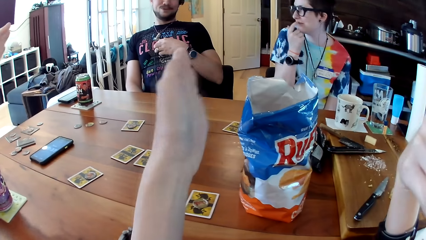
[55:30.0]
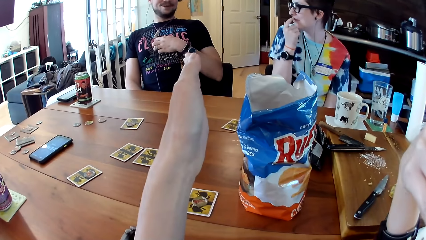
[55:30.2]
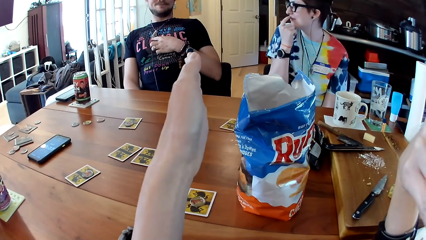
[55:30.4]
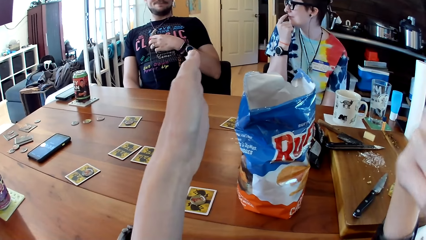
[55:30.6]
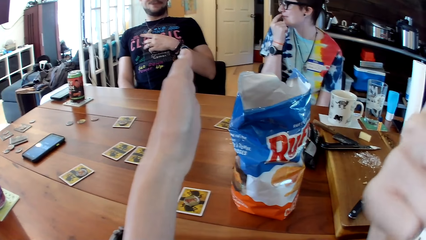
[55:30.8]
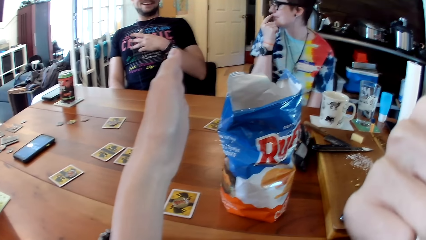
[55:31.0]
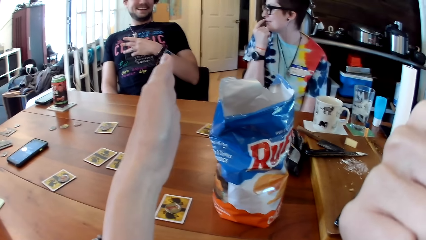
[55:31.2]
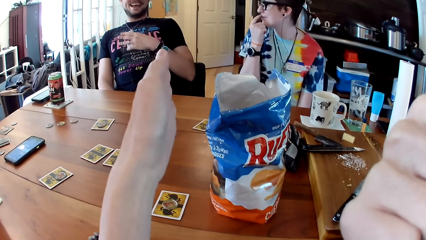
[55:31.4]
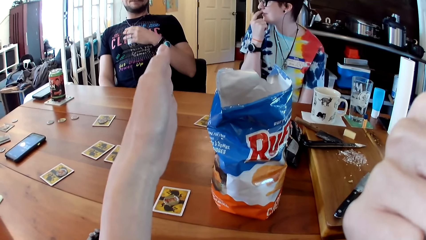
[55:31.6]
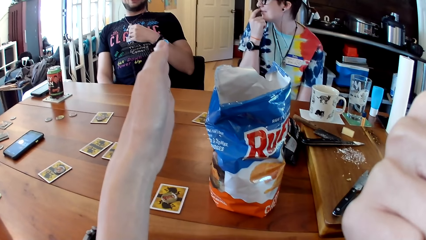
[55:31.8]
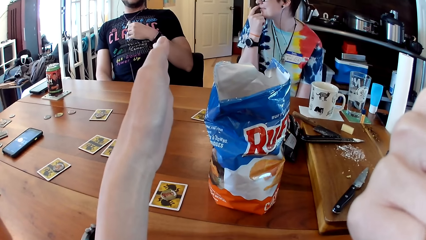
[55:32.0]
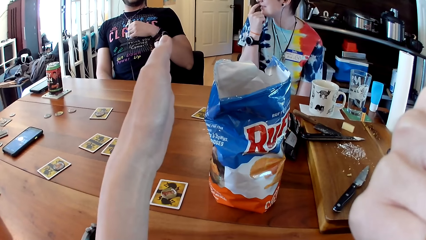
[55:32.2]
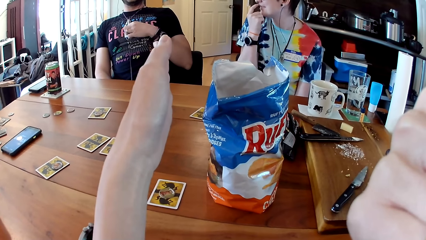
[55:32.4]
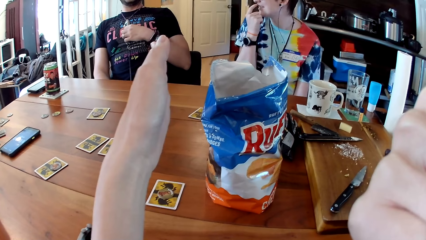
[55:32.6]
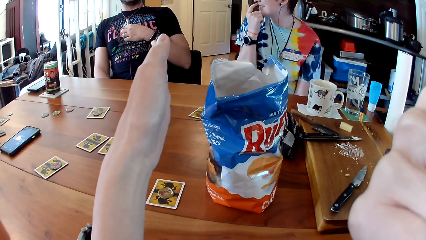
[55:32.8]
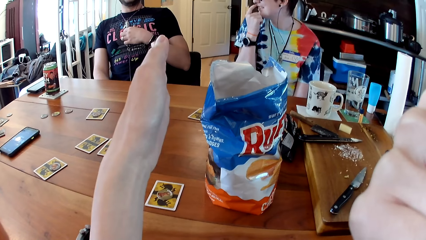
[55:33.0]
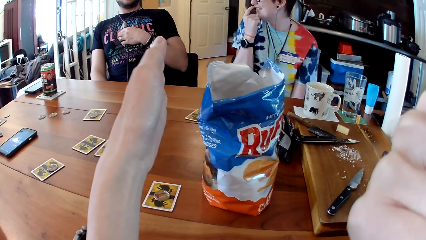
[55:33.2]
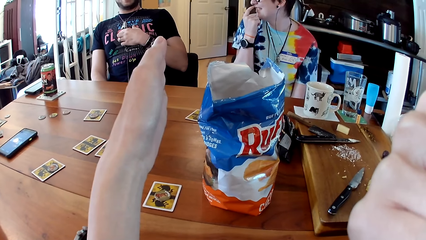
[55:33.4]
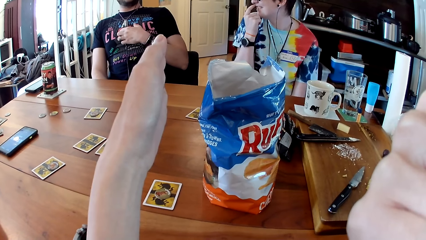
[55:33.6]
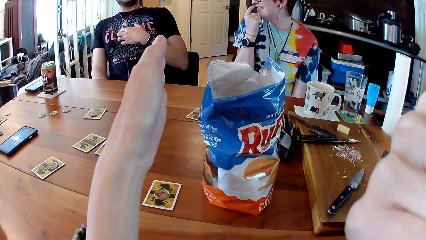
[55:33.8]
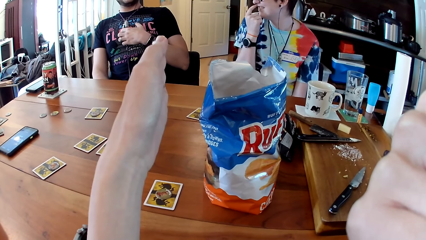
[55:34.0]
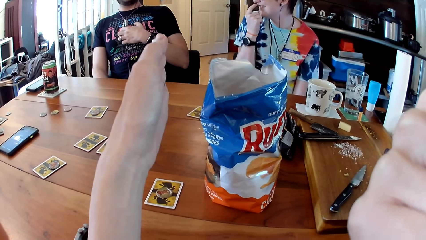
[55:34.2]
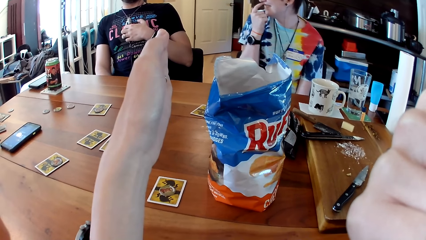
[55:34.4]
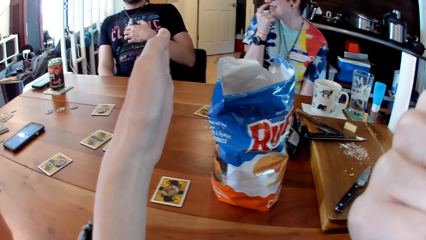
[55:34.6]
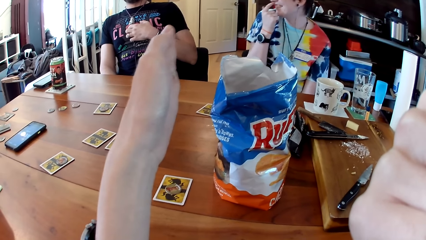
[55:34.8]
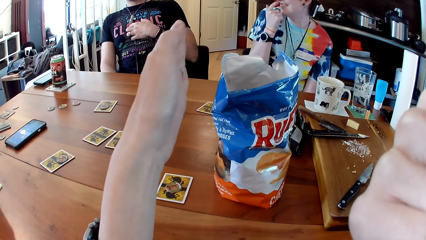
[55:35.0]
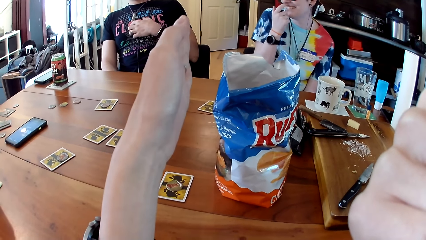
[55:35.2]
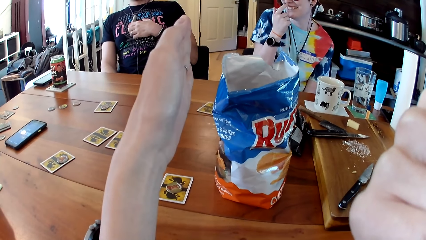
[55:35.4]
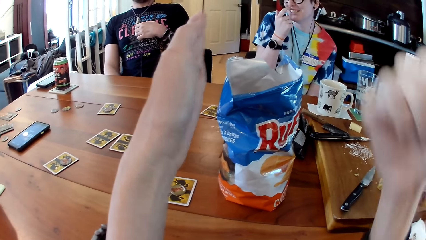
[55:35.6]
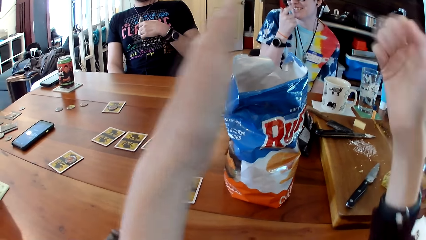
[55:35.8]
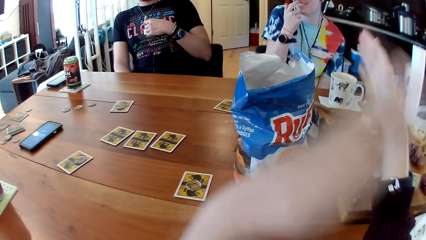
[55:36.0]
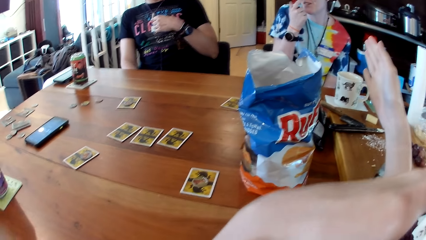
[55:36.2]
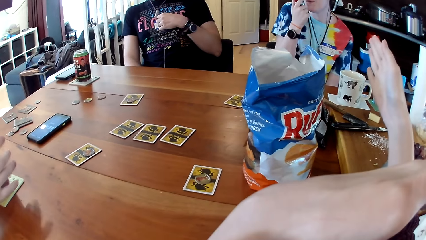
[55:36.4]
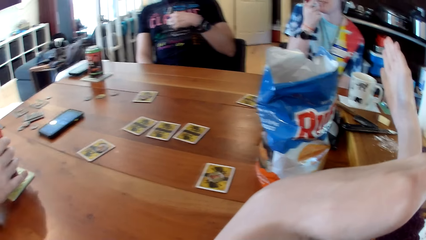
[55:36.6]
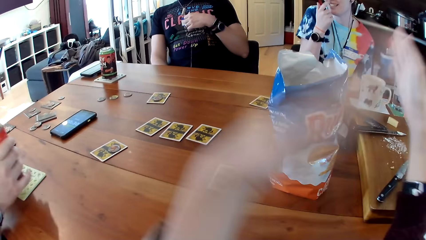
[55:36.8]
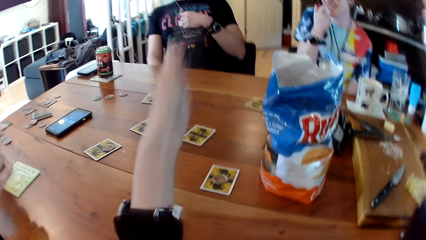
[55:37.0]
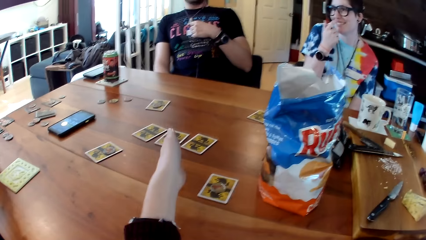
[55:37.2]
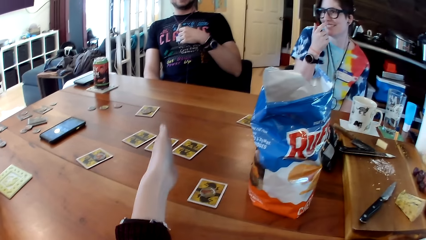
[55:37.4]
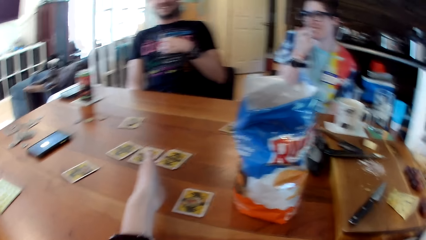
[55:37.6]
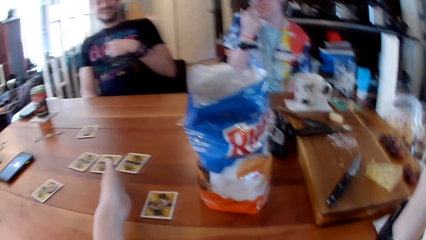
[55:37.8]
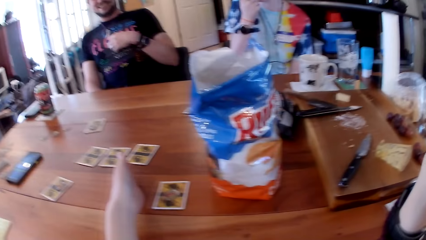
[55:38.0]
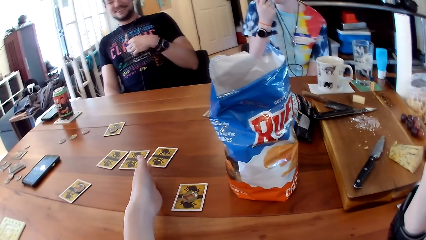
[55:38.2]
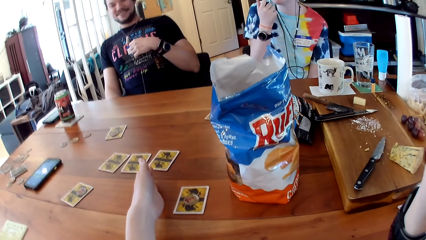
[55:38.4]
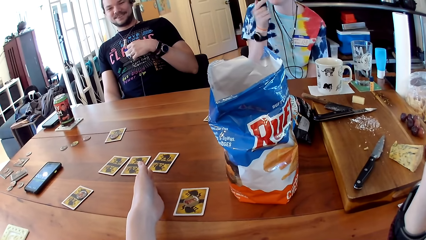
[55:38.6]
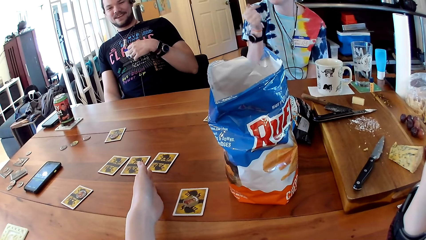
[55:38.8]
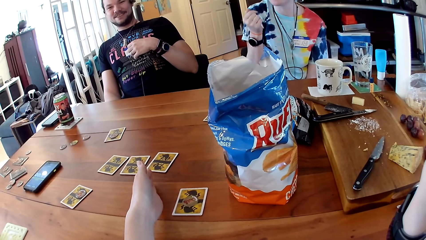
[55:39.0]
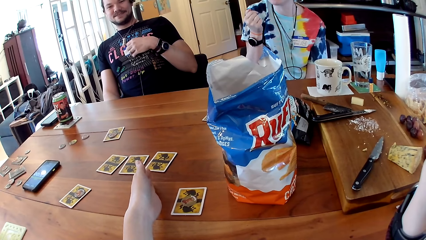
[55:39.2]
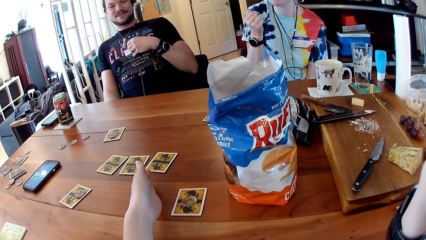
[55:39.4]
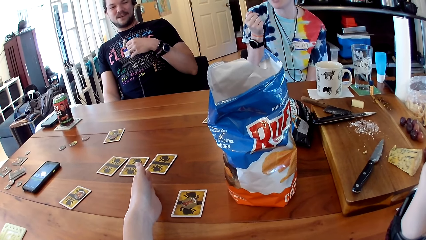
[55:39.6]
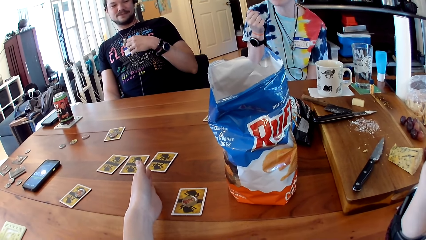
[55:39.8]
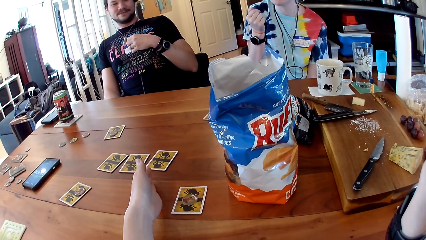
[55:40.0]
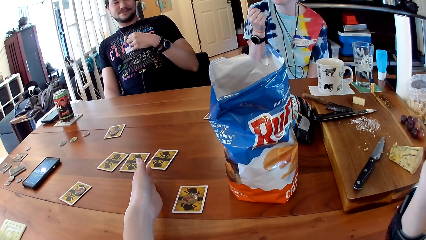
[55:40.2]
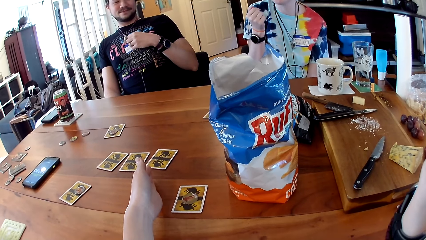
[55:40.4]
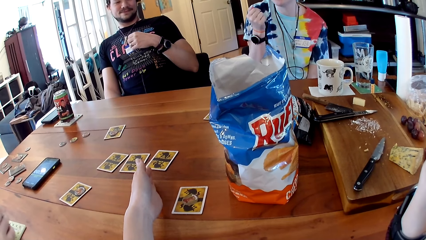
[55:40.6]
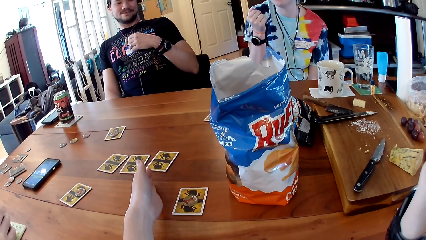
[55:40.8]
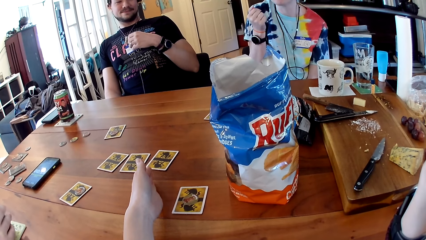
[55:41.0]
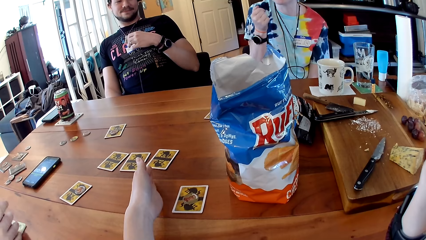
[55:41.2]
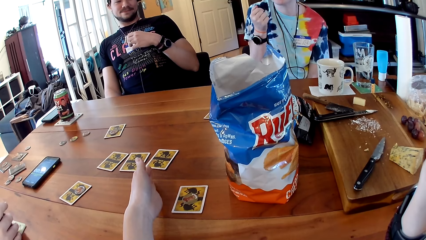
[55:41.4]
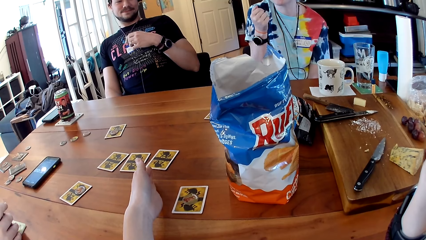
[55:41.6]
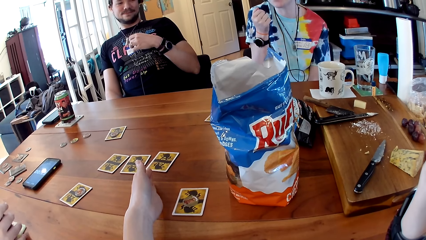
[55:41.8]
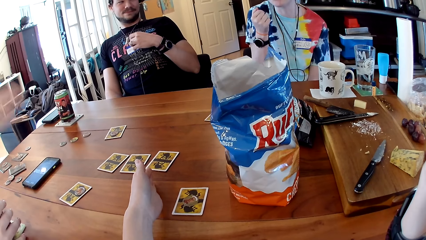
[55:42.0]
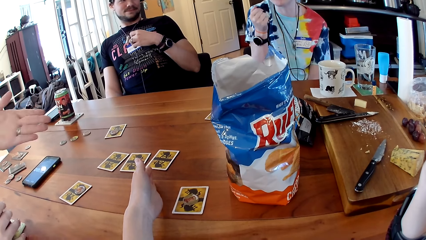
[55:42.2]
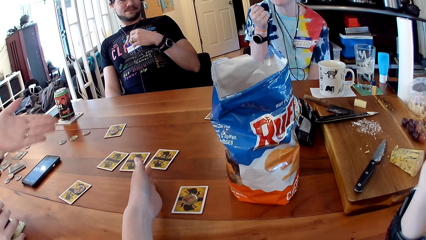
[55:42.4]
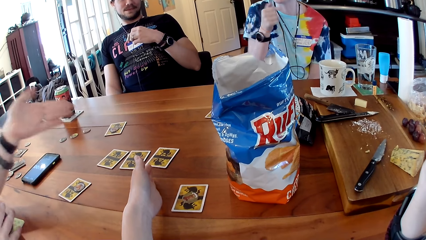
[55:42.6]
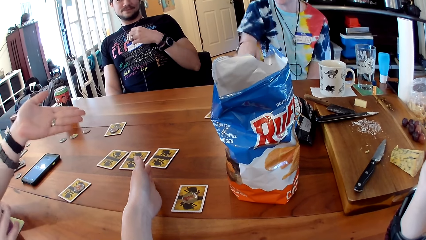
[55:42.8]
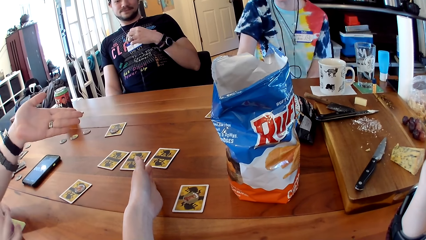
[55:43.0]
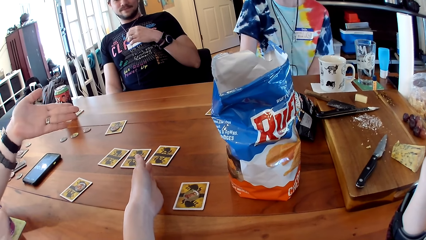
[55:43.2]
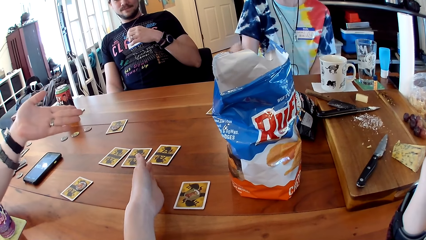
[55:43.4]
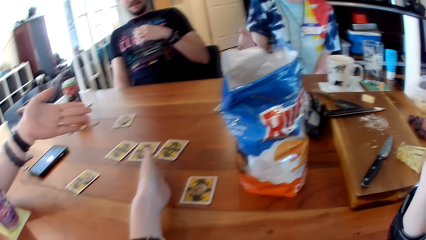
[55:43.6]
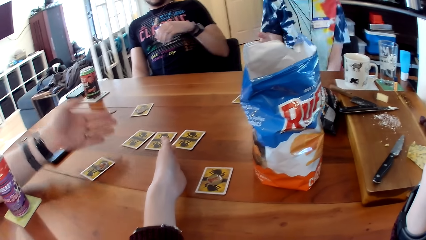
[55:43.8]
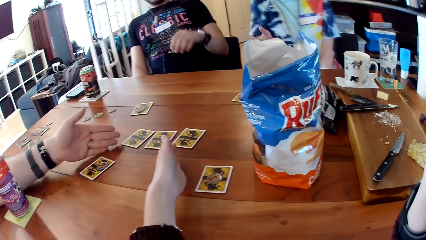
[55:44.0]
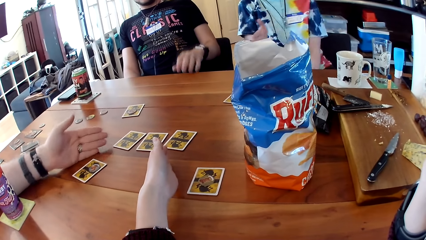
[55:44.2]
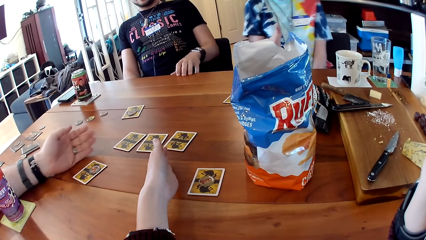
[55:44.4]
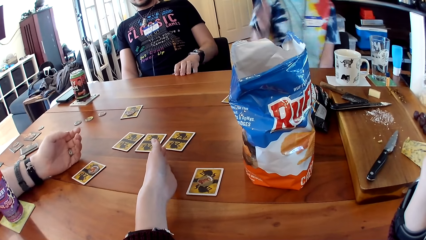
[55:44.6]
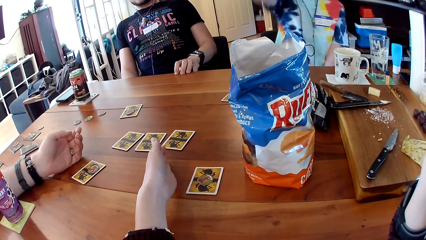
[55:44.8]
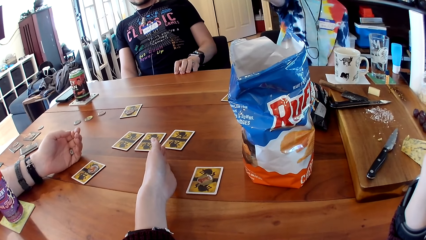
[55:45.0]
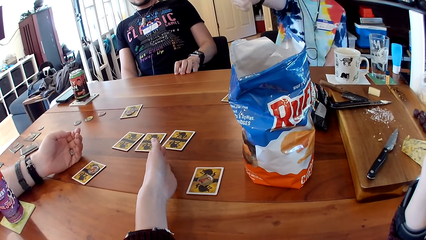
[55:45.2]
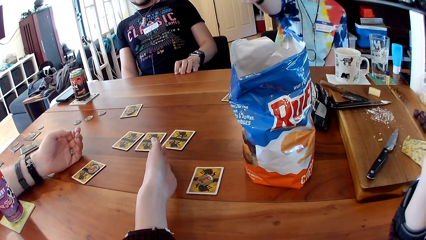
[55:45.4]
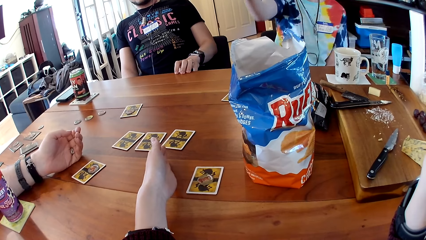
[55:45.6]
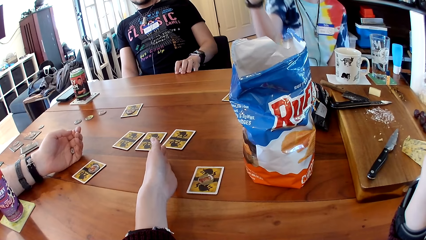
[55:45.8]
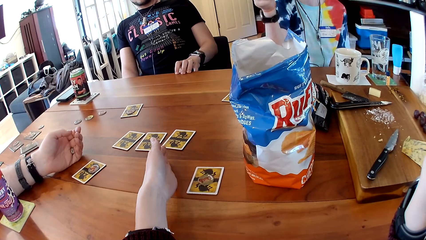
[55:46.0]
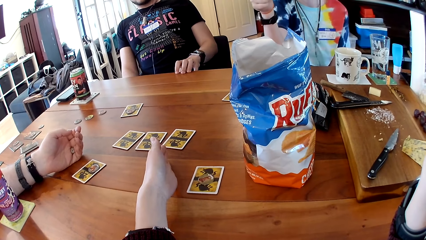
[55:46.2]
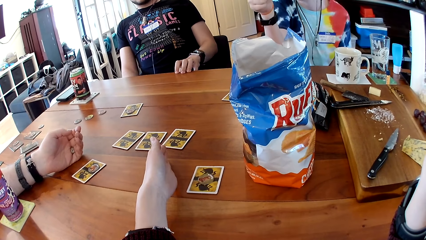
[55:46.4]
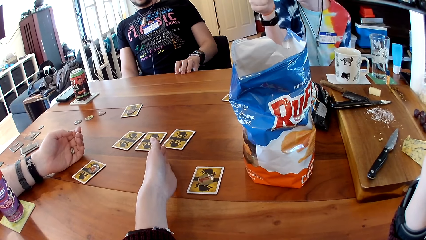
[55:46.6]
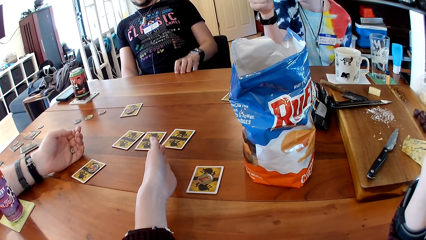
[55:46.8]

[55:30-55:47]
The camera wearer points at a man. The man speaks up. A woman laughs. The camera wearer points at the woman. They put the left hand on the table. The woman speaks. Another man speaks.
